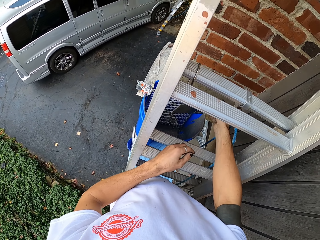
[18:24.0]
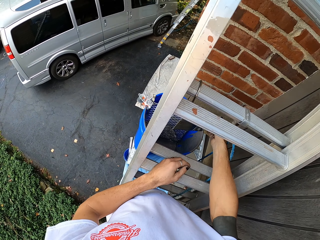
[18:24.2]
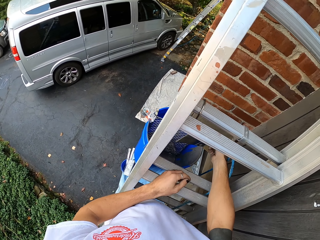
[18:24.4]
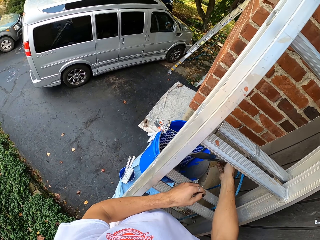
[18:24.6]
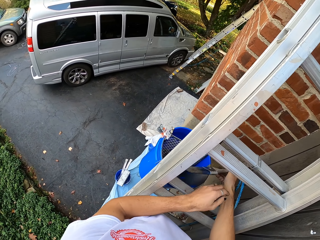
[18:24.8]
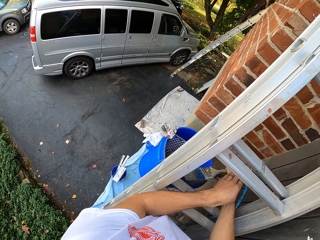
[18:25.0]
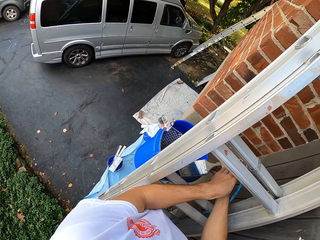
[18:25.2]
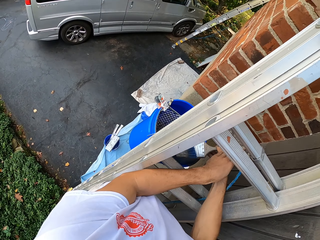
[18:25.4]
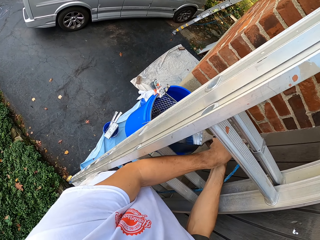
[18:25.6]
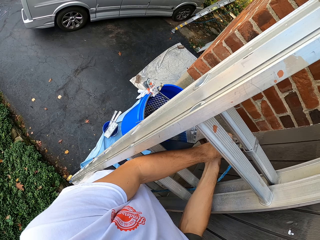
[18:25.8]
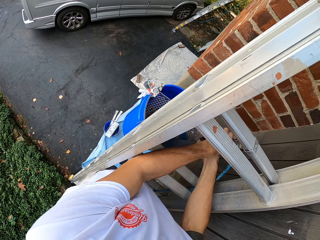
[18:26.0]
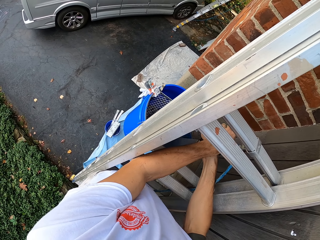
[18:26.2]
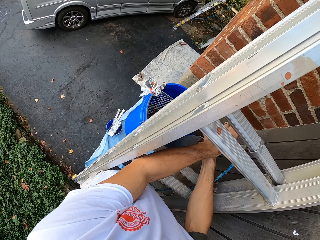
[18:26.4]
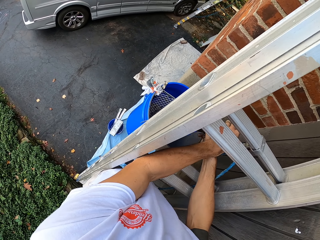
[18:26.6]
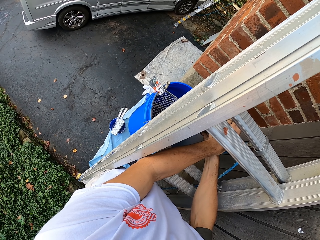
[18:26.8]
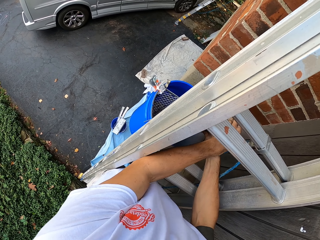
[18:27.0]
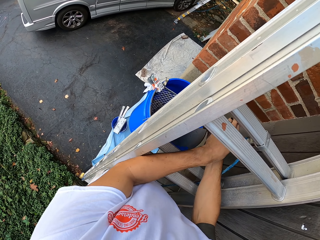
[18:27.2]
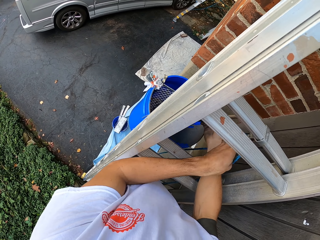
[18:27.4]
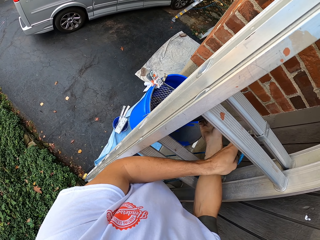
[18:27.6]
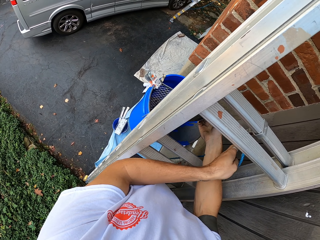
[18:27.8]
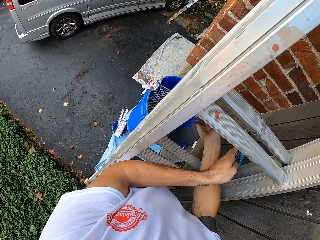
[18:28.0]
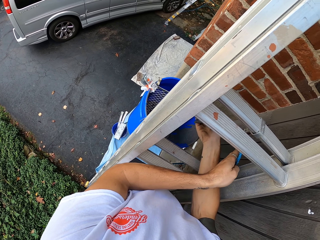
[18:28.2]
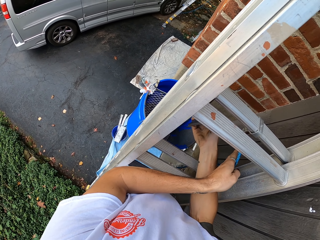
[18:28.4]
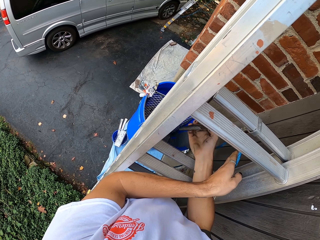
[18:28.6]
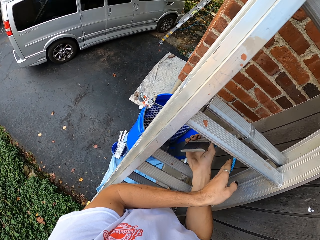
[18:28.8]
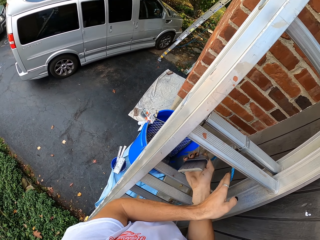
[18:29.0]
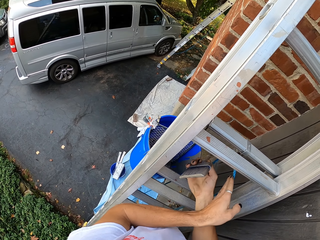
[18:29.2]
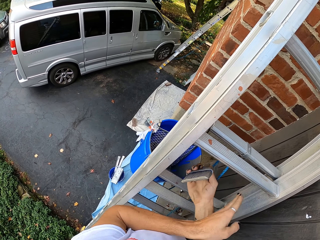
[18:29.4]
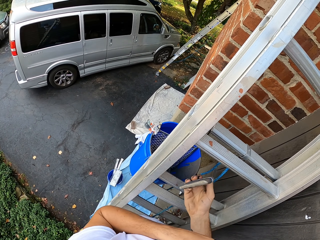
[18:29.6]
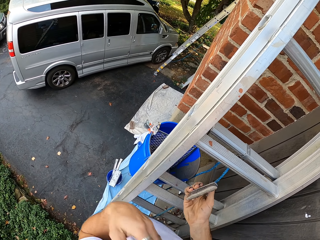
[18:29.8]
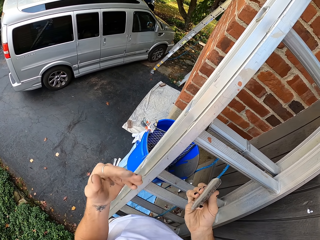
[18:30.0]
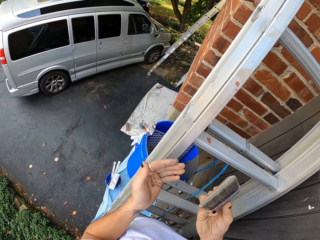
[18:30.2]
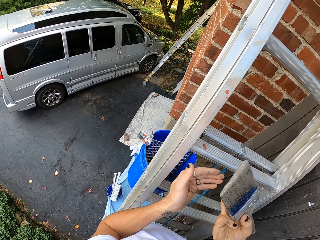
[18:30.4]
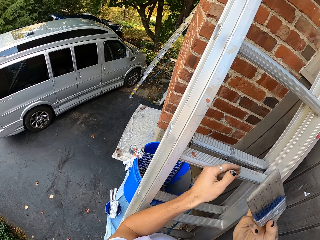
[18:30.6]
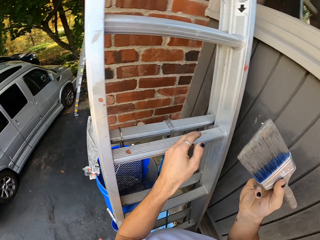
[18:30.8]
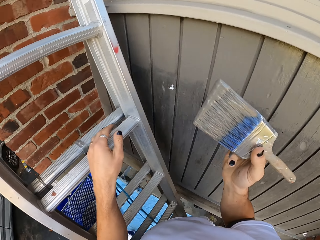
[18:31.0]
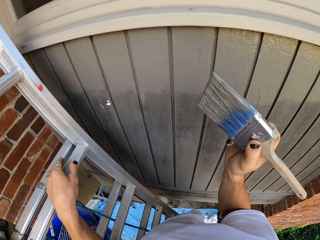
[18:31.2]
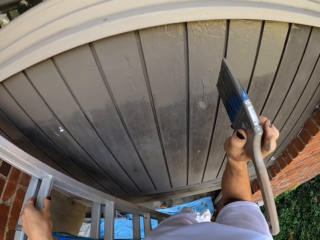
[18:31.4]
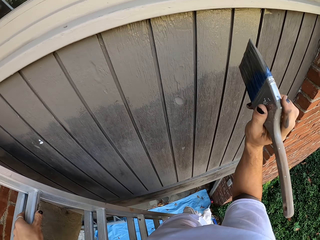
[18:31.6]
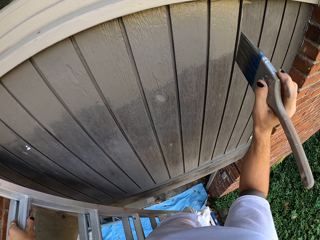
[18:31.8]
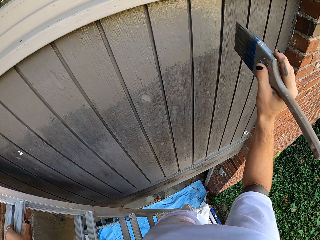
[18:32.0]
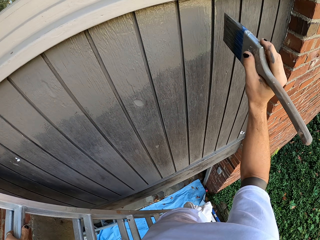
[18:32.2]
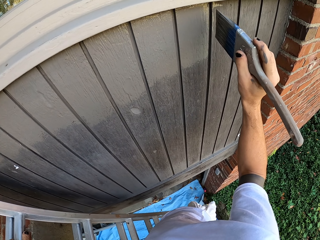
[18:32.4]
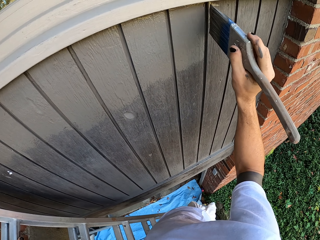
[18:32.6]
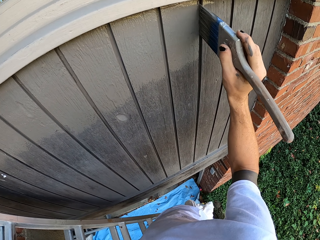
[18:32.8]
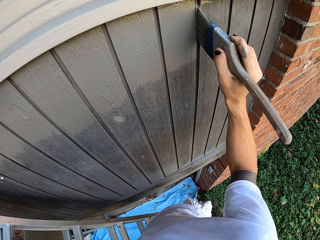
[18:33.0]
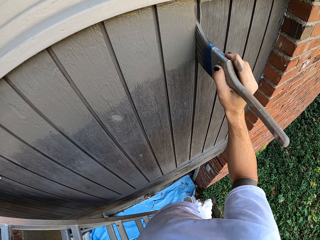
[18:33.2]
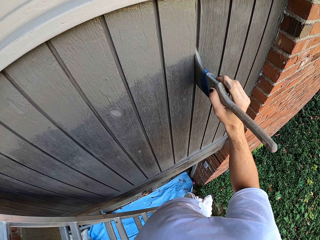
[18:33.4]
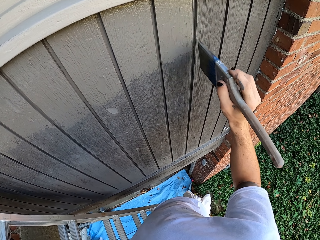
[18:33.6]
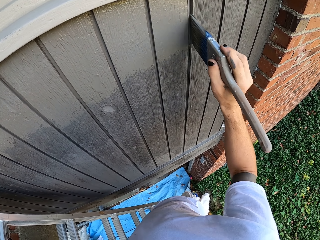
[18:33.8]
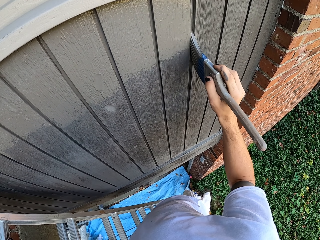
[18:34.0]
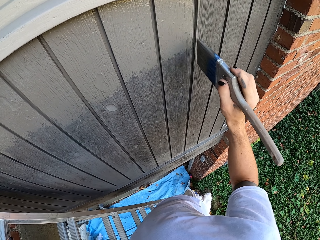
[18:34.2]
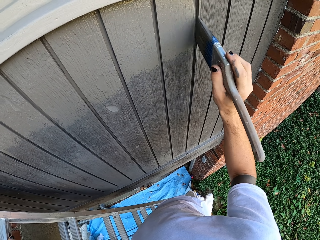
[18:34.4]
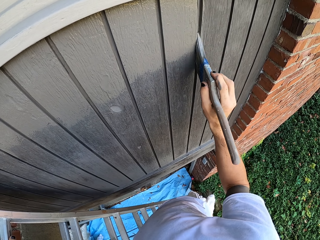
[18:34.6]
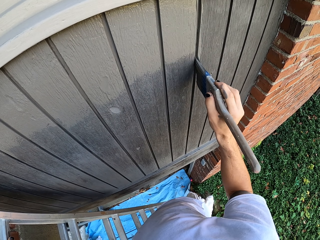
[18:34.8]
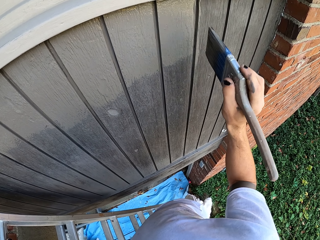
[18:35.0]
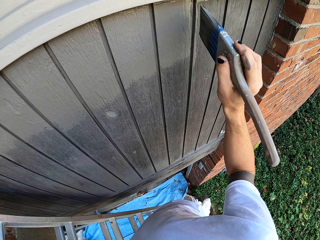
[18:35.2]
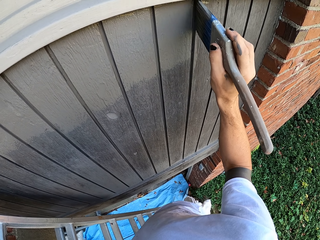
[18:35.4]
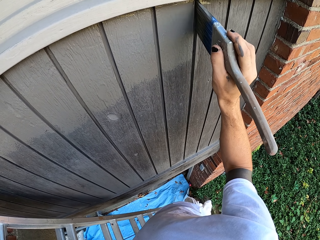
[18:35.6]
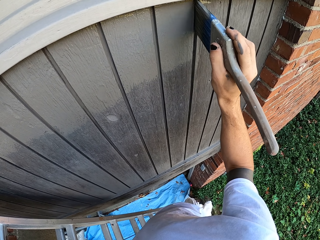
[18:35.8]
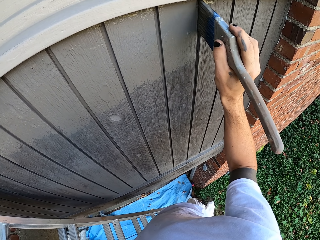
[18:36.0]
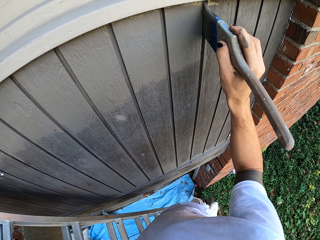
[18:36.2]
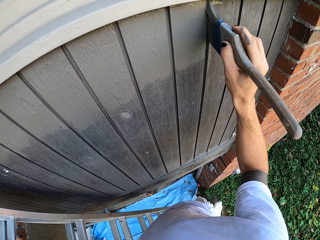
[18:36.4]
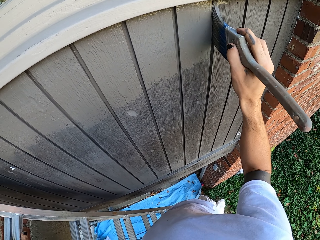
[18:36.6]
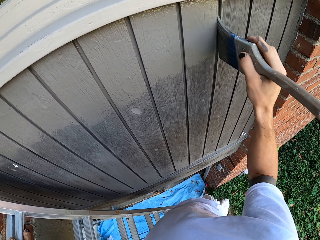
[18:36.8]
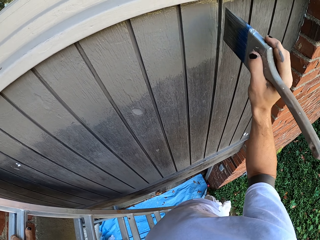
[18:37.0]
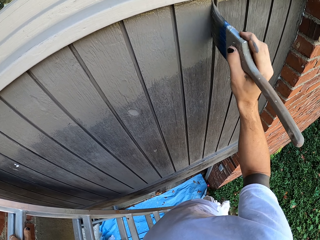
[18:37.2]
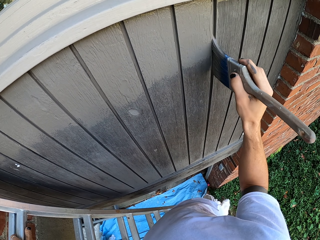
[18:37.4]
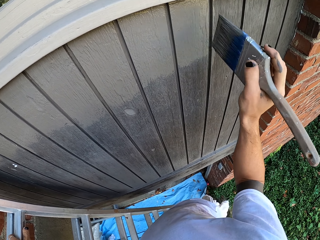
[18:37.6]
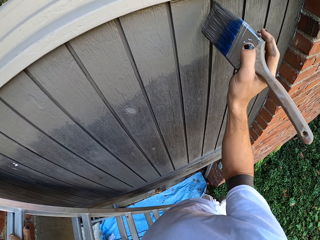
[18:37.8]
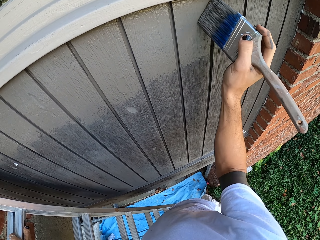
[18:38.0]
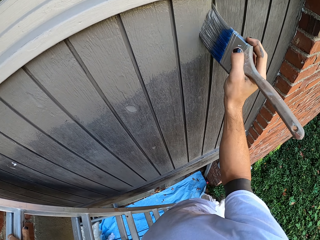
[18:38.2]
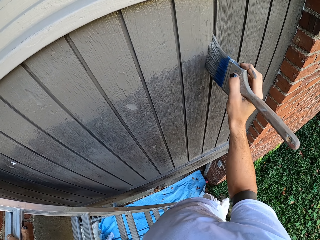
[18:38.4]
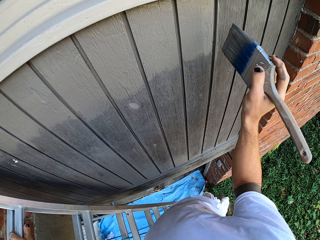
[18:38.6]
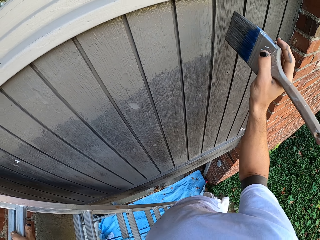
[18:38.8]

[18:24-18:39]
The camera wearer touches a cable. They hold the brush with both hands. They lift up the brush. They touch the ladder. They paint on the wooden wall.

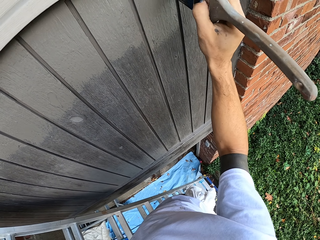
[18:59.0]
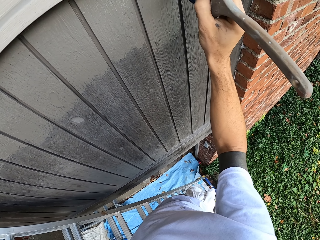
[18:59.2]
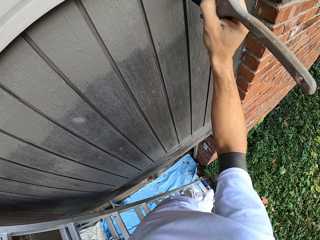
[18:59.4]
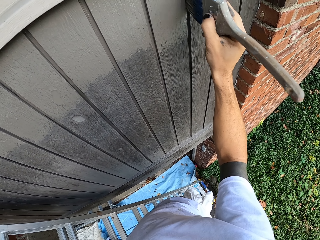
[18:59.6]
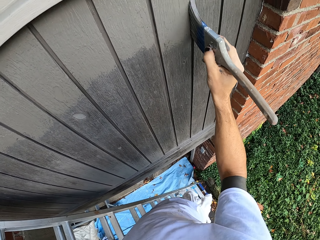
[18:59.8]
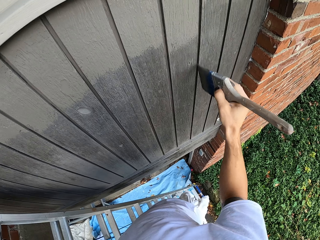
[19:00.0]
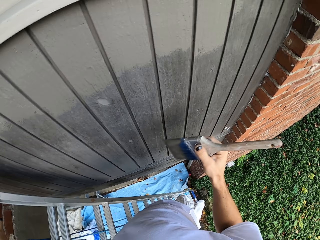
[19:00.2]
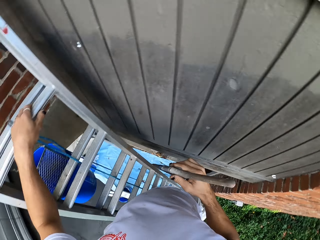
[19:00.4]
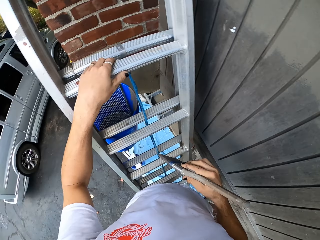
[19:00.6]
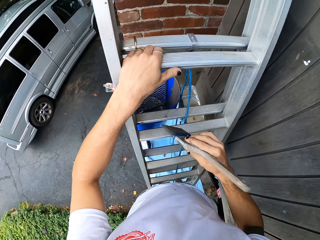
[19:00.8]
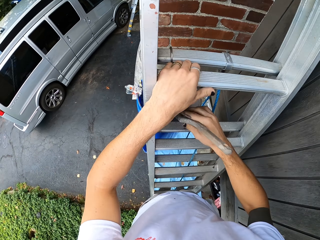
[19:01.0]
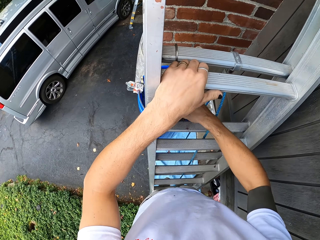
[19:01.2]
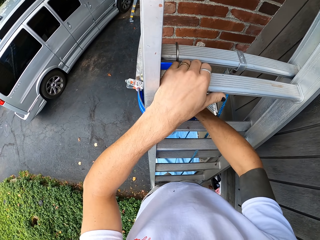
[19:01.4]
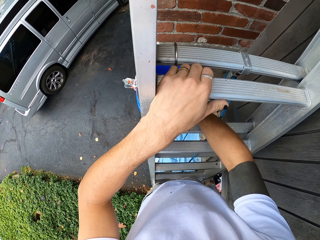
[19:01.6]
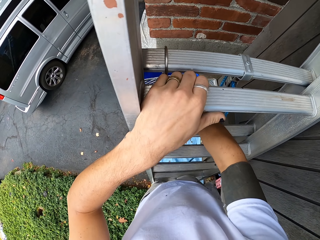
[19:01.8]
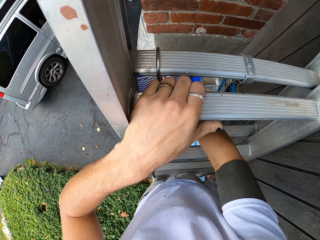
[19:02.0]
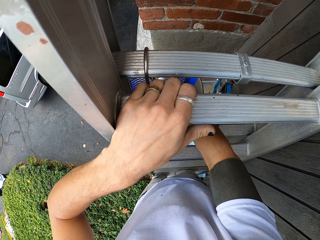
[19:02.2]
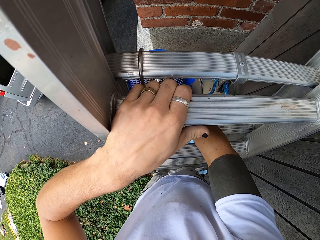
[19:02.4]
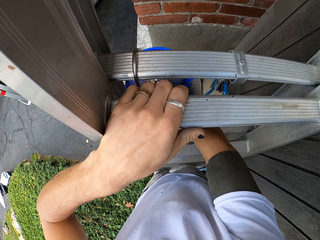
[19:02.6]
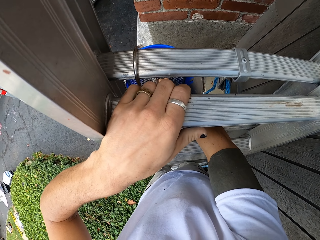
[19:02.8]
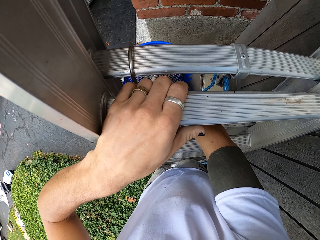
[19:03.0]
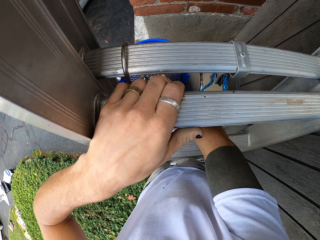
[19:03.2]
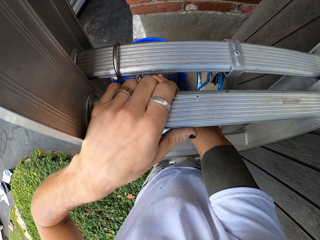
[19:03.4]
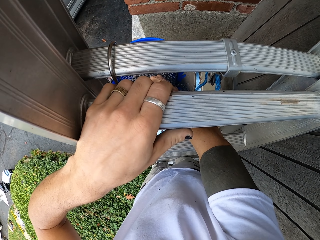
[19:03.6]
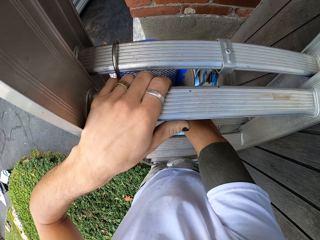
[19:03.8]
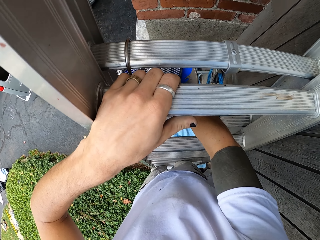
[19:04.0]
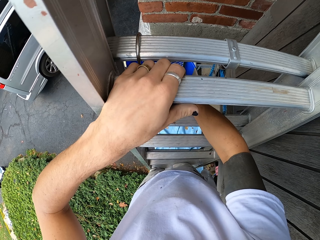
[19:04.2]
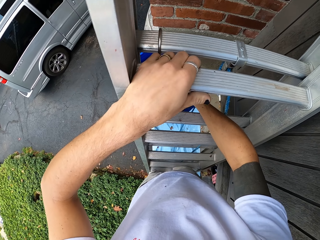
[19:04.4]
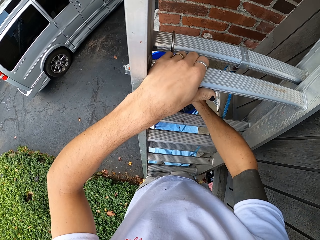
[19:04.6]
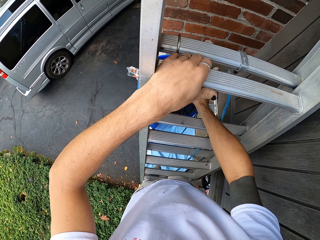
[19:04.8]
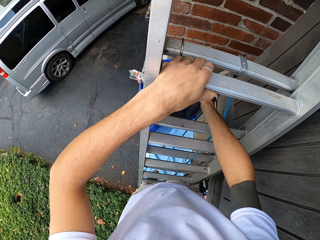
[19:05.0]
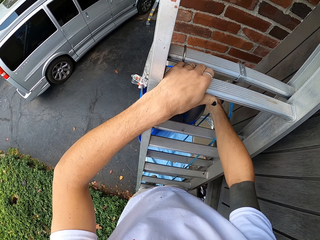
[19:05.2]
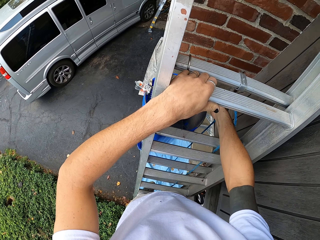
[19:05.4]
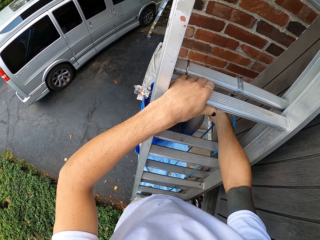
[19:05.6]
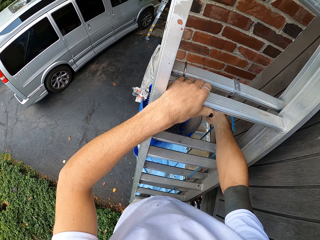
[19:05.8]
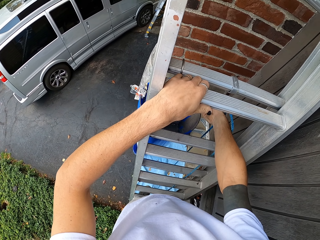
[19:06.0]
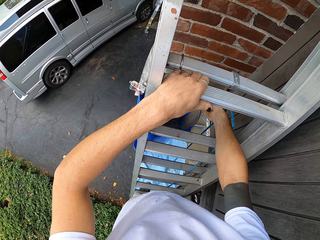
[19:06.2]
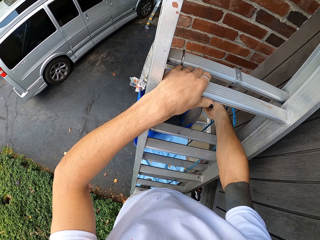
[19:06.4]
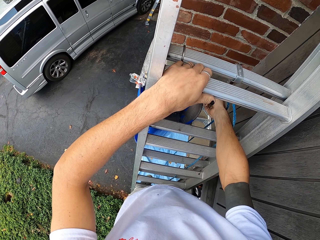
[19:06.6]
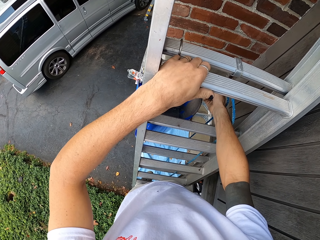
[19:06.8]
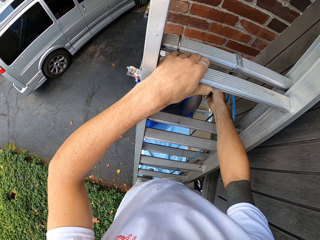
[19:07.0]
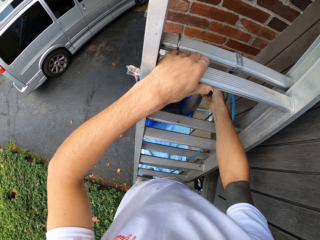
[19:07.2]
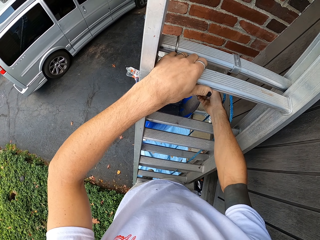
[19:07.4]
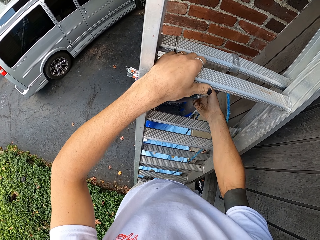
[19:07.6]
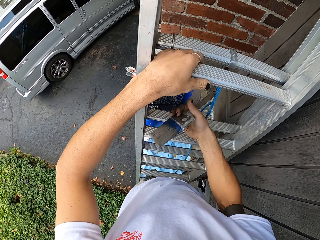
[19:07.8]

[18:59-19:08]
The camera wearer dips the paintbrush in the paint can.
